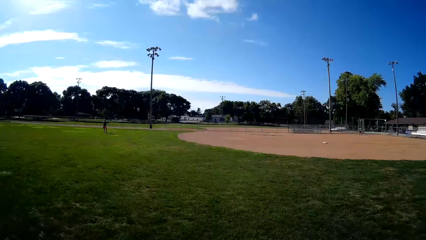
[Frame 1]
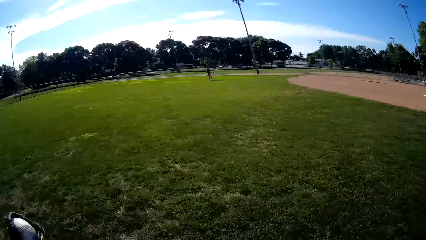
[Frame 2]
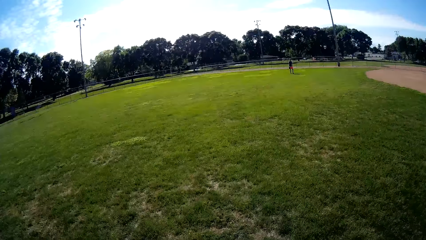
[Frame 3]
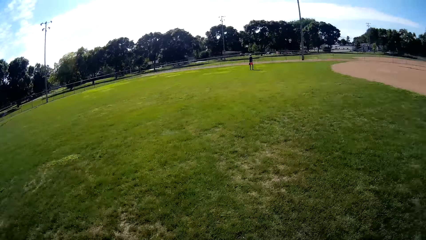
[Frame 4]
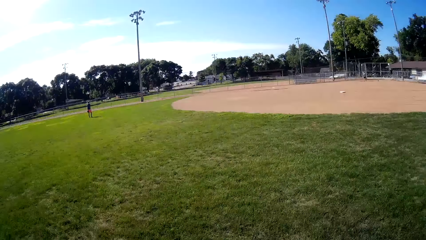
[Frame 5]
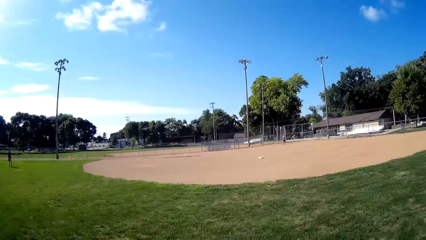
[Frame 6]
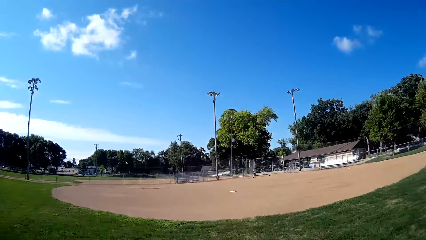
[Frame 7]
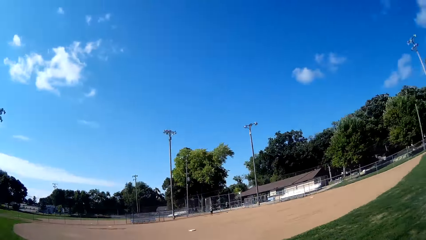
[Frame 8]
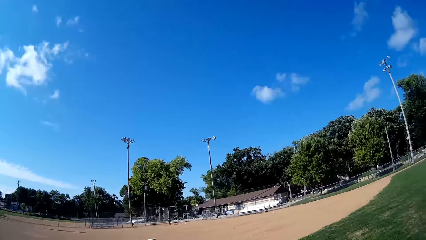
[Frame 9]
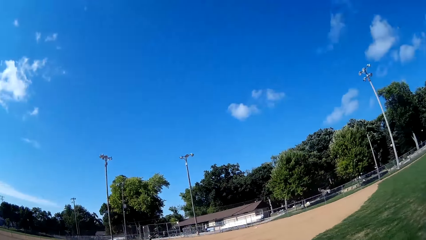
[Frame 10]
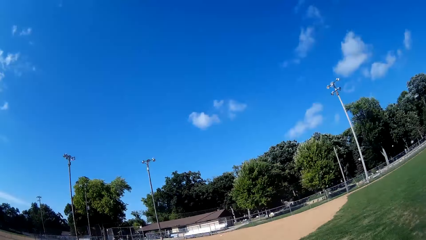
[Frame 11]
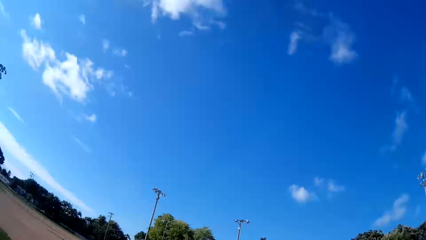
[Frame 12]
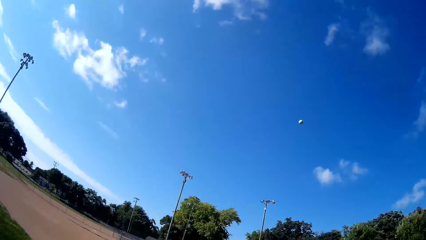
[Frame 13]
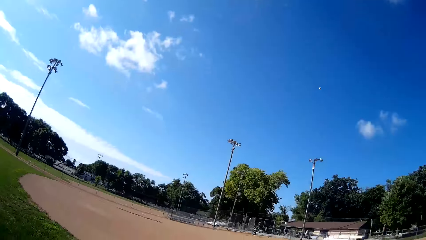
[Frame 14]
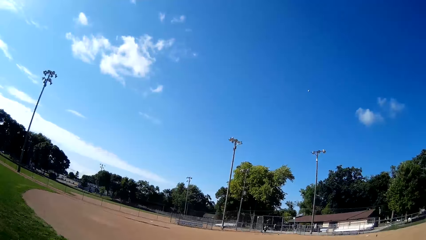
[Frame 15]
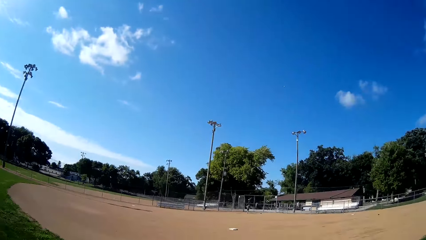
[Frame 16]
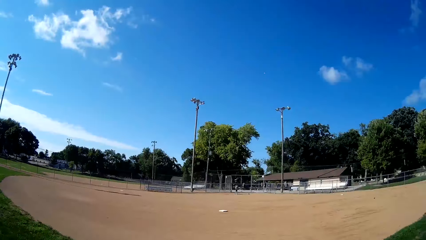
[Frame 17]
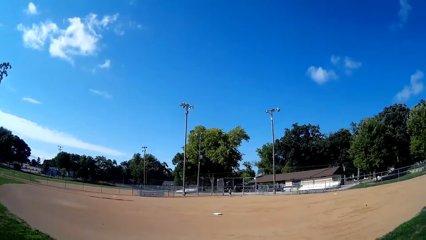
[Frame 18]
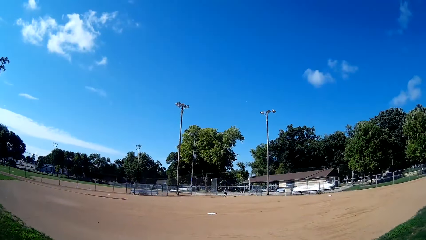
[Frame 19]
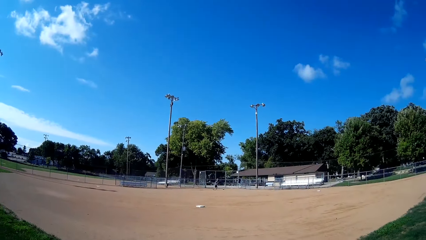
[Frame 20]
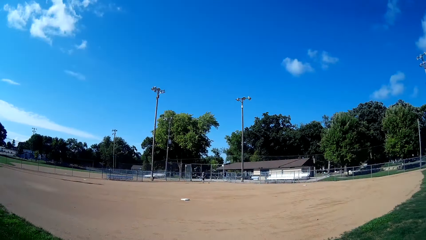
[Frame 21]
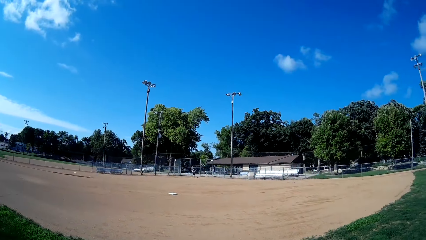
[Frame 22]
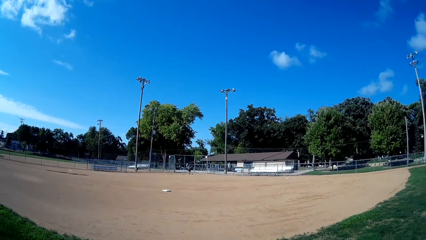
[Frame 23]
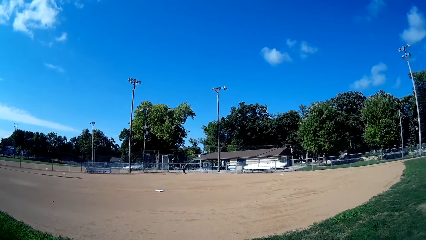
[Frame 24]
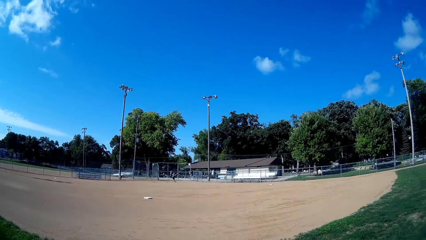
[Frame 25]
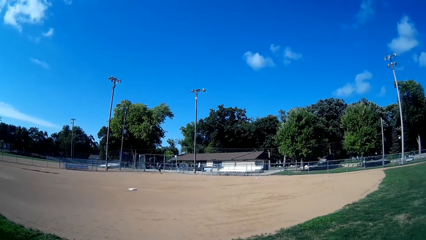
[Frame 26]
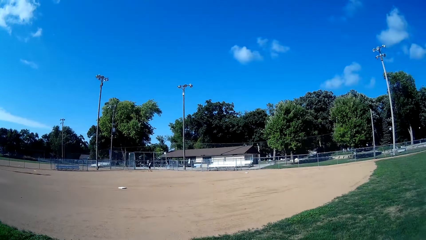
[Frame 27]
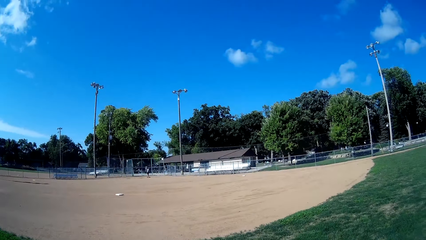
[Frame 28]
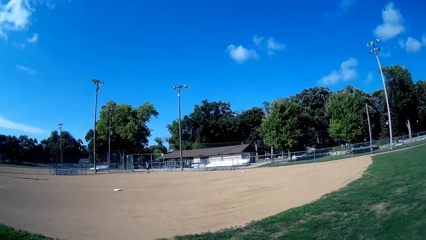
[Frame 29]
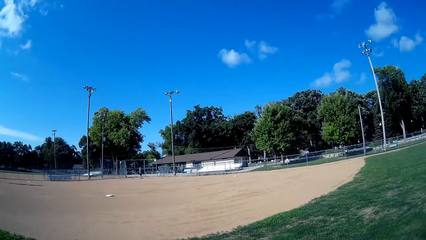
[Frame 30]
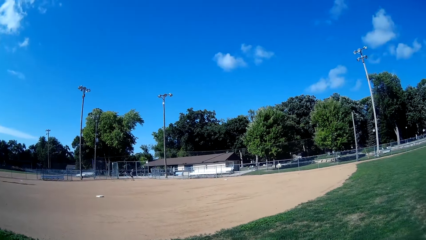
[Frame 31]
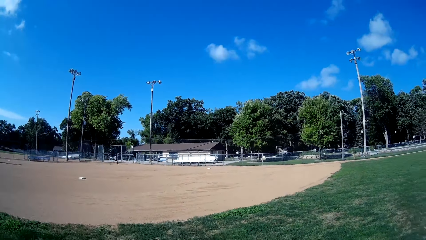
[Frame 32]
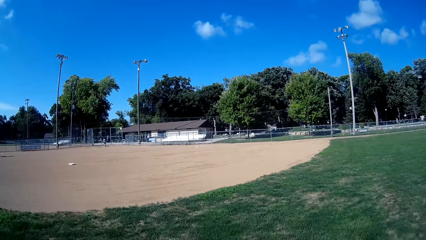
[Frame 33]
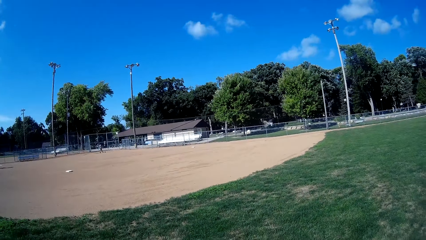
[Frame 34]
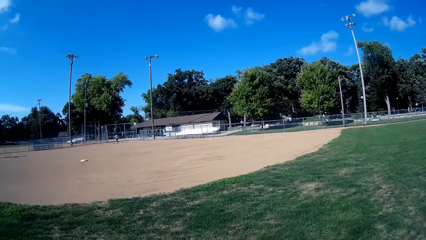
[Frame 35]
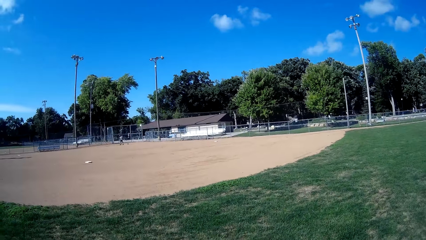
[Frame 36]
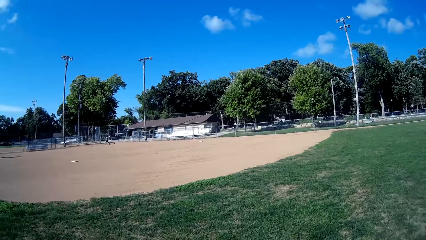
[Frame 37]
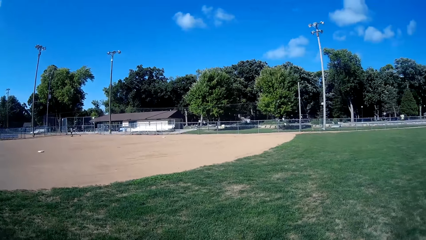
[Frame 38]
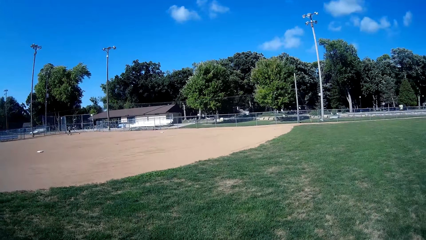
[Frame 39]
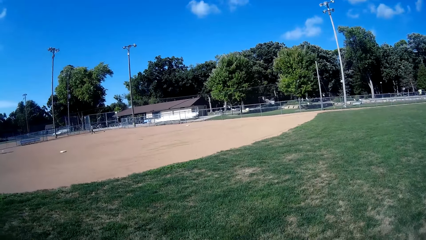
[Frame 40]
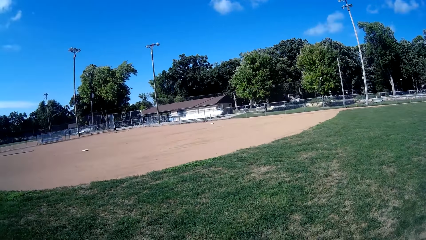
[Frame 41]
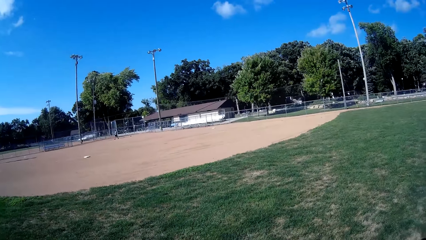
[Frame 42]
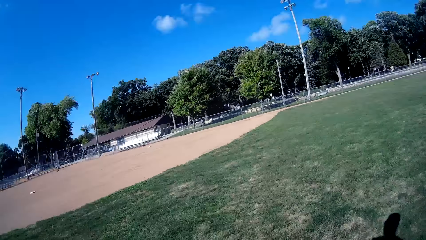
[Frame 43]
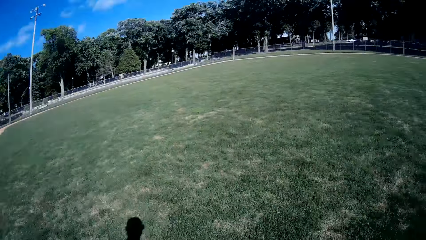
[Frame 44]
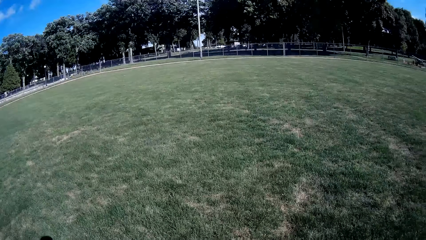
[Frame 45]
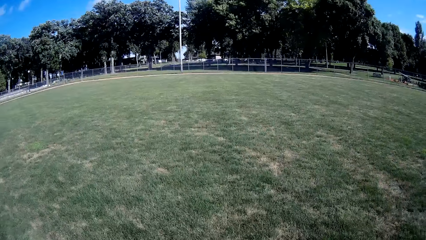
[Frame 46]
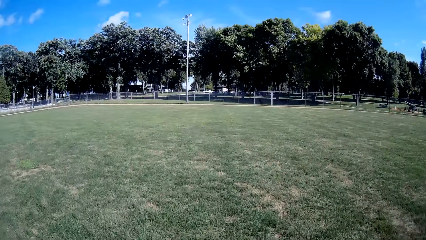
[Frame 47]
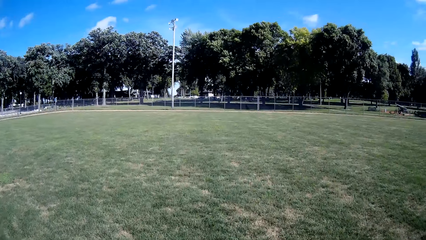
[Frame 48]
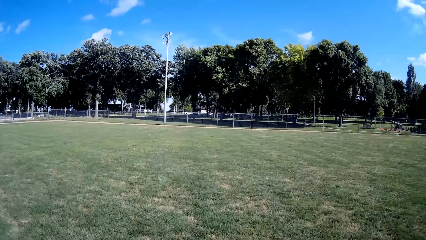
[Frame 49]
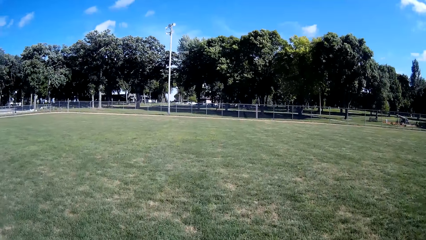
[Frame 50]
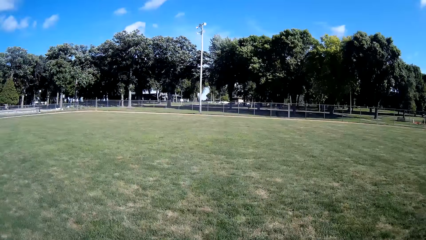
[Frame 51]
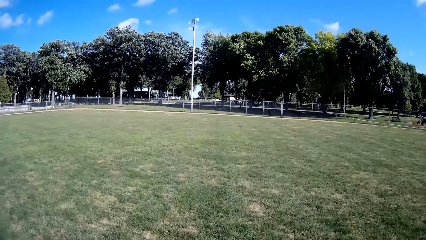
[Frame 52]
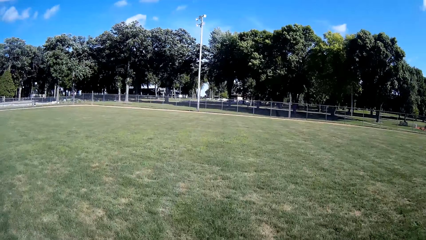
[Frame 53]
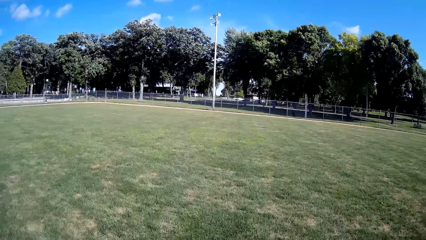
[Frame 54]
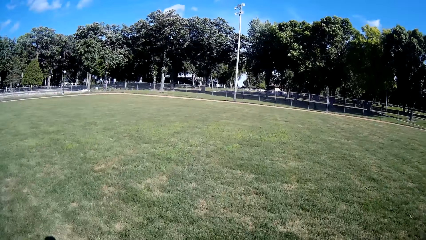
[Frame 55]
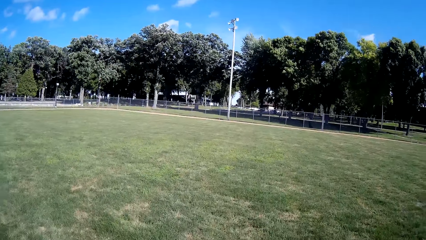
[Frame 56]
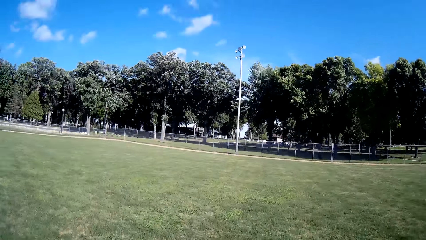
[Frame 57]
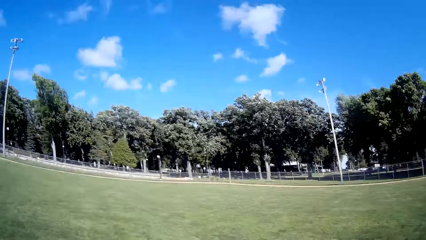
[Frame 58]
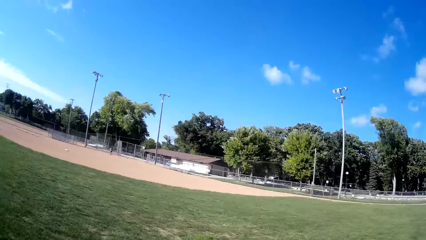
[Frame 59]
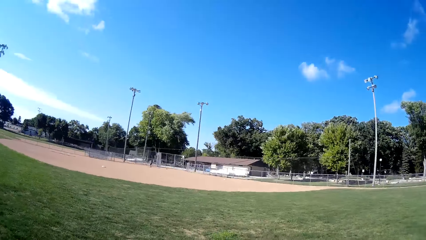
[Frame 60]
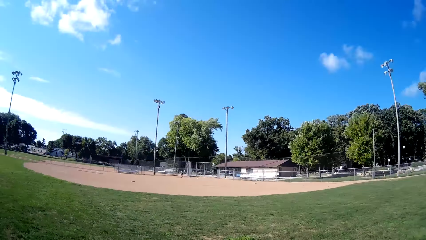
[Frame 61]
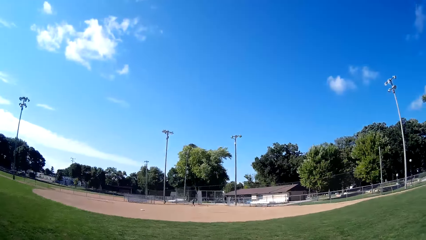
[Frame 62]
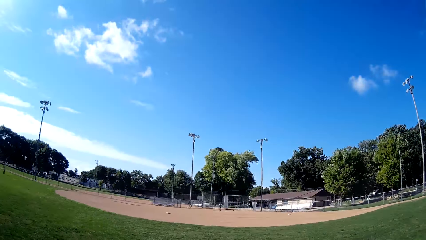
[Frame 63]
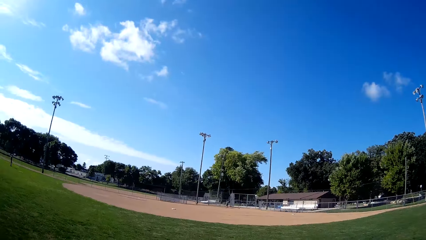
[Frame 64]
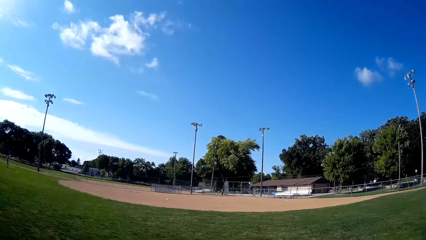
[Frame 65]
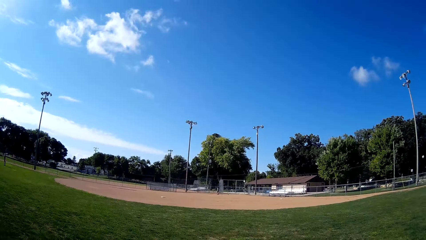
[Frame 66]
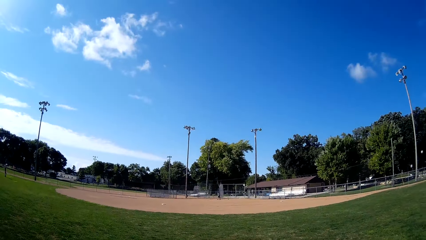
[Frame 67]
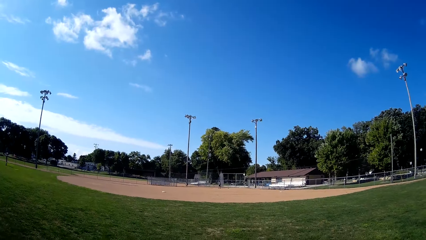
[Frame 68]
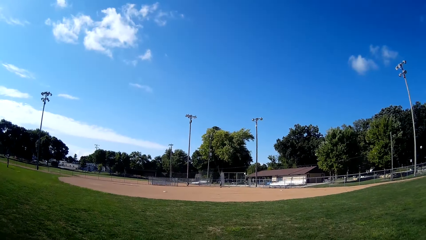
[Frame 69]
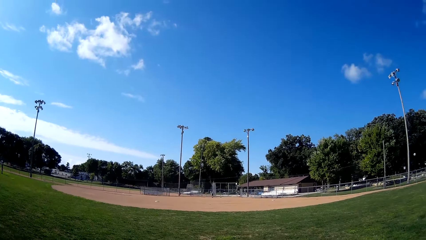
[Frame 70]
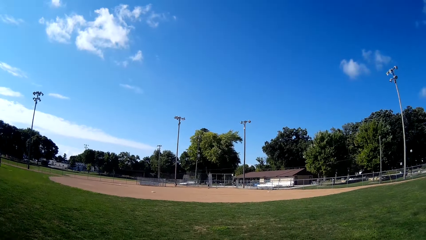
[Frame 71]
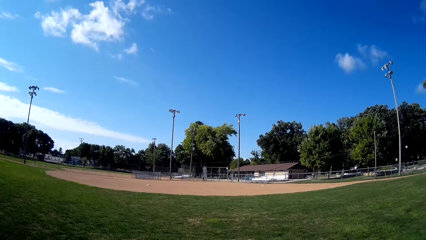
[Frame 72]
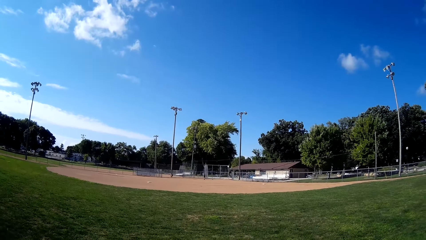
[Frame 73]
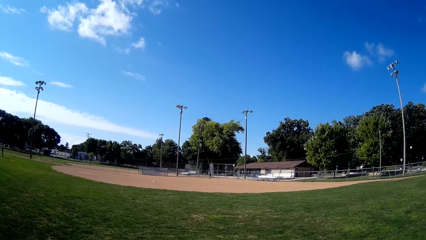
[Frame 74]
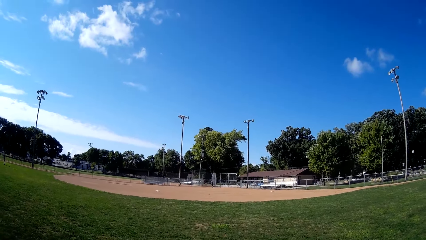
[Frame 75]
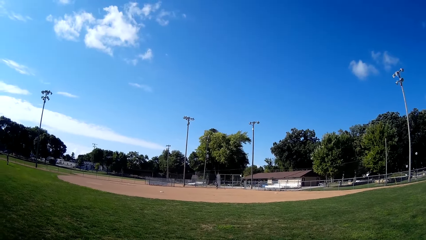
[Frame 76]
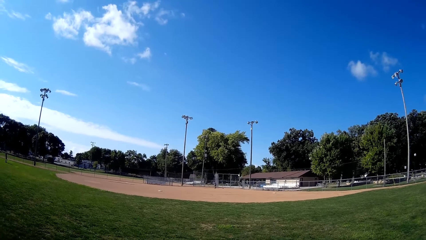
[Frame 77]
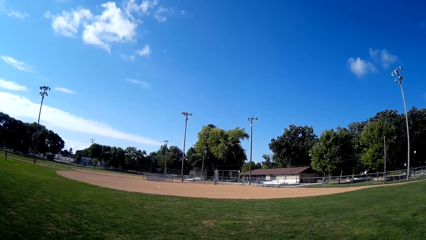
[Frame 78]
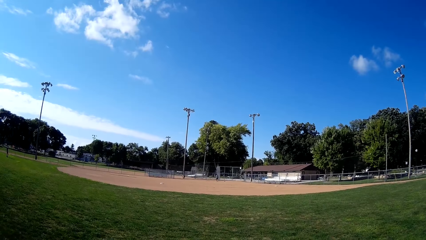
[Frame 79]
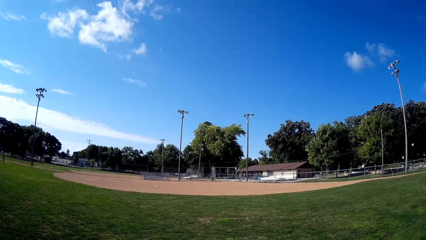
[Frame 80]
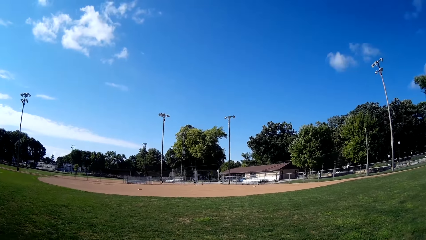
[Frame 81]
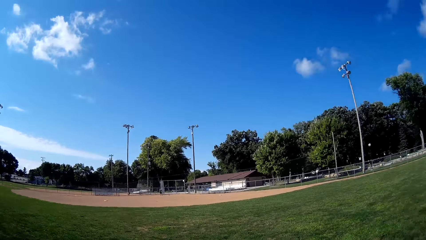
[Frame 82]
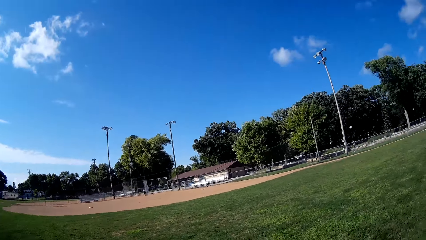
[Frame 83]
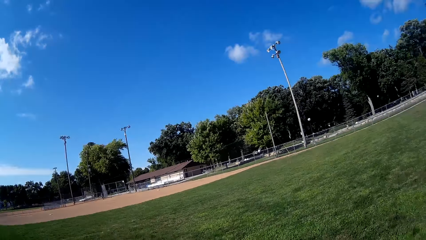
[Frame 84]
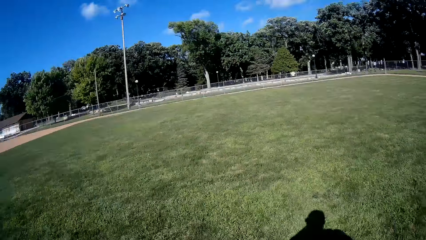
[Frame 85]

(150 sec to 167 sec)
A man plays the ball to the camera wearer. The camera wearer catches the baseball. They throw the baseball to the man. They talk to the man. They walk towards a fence.
